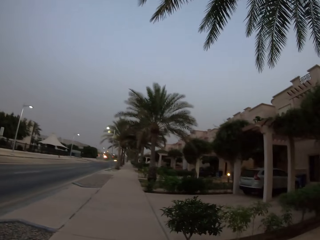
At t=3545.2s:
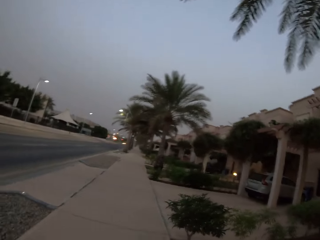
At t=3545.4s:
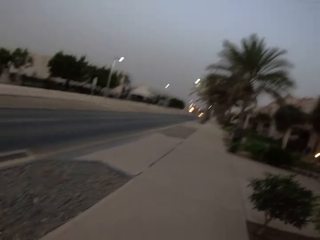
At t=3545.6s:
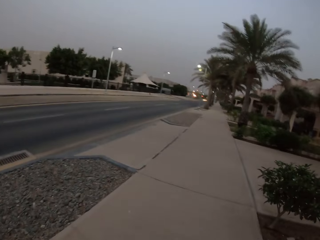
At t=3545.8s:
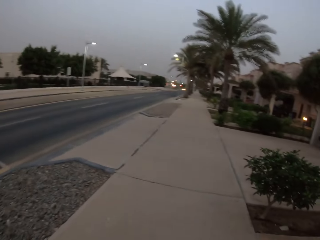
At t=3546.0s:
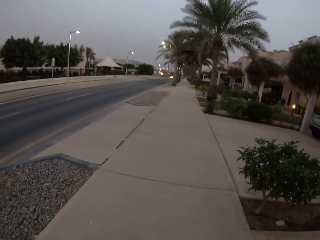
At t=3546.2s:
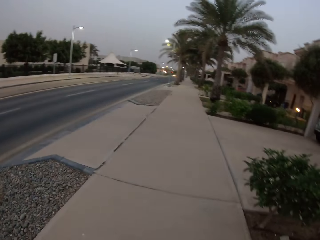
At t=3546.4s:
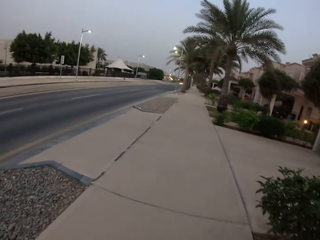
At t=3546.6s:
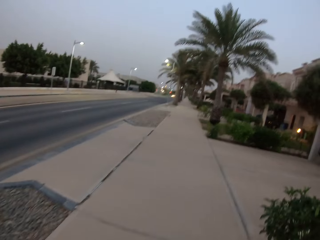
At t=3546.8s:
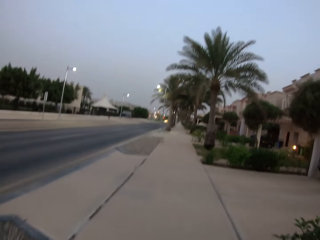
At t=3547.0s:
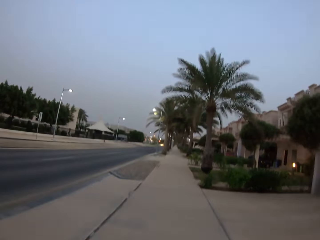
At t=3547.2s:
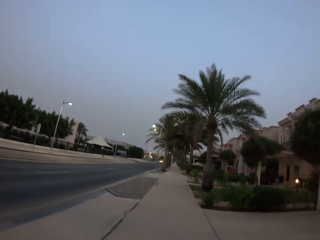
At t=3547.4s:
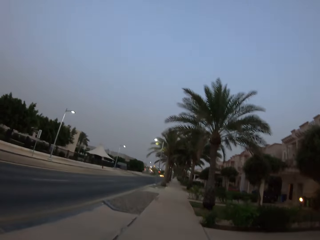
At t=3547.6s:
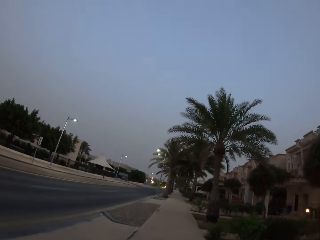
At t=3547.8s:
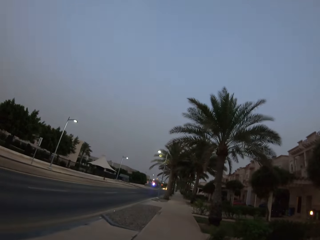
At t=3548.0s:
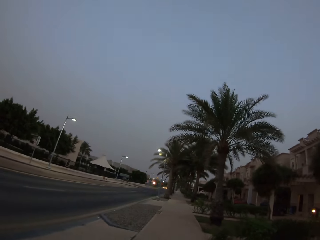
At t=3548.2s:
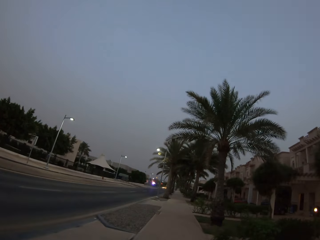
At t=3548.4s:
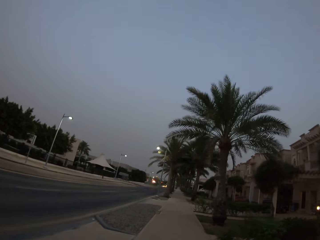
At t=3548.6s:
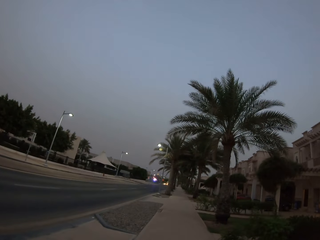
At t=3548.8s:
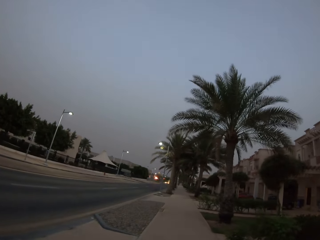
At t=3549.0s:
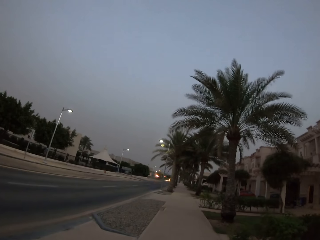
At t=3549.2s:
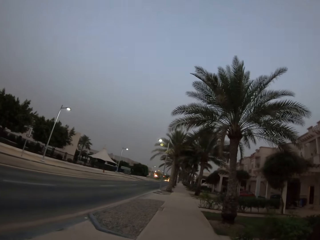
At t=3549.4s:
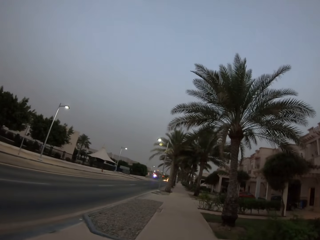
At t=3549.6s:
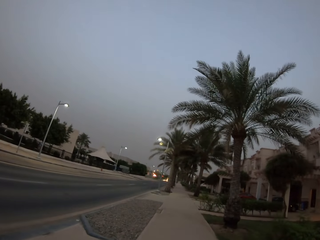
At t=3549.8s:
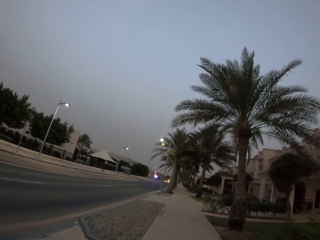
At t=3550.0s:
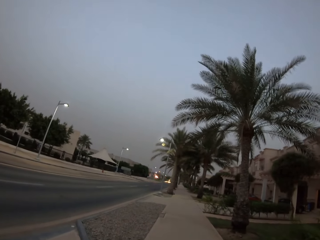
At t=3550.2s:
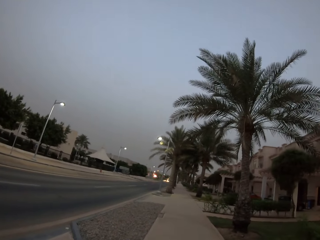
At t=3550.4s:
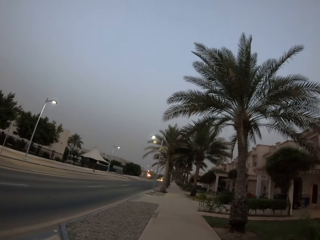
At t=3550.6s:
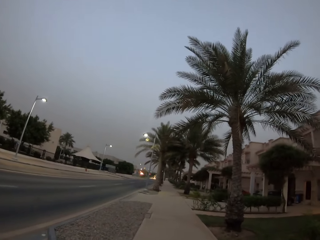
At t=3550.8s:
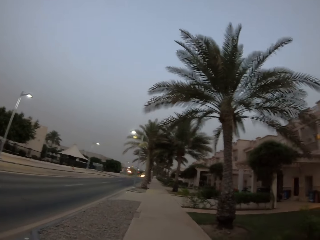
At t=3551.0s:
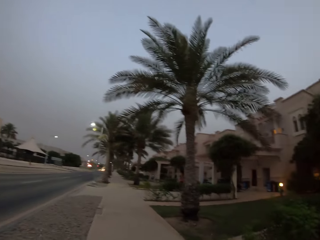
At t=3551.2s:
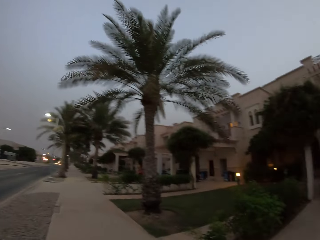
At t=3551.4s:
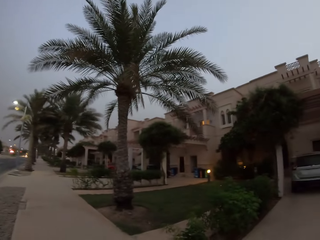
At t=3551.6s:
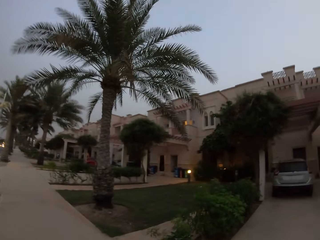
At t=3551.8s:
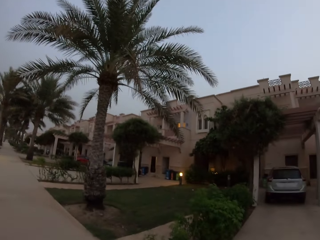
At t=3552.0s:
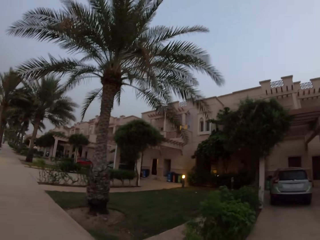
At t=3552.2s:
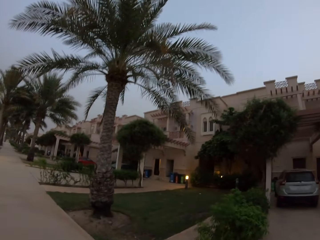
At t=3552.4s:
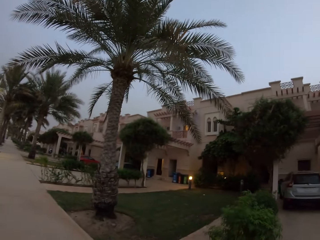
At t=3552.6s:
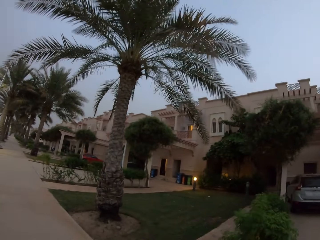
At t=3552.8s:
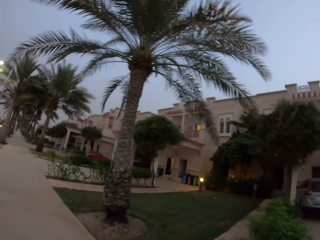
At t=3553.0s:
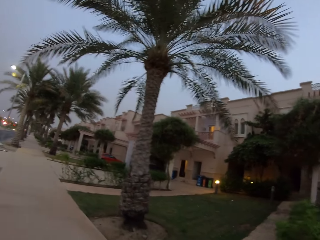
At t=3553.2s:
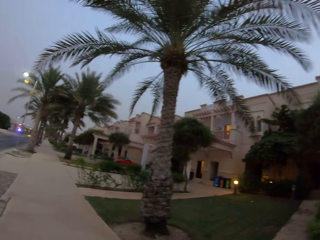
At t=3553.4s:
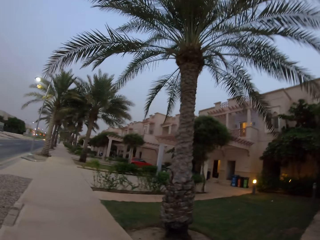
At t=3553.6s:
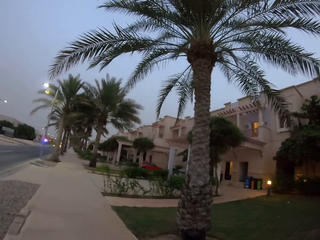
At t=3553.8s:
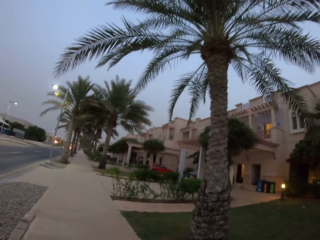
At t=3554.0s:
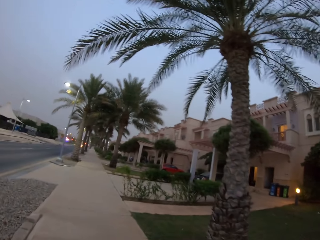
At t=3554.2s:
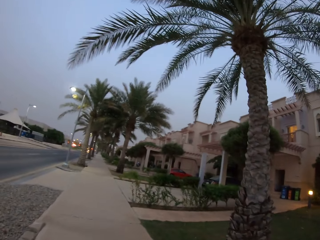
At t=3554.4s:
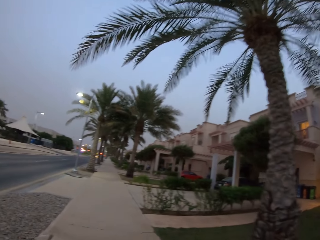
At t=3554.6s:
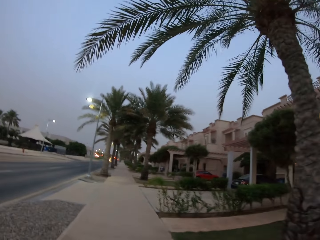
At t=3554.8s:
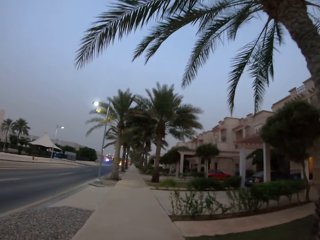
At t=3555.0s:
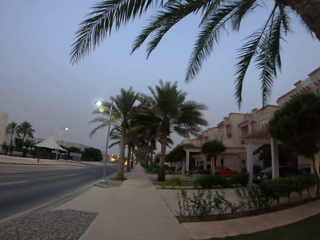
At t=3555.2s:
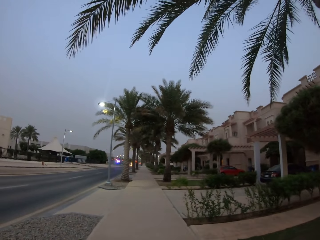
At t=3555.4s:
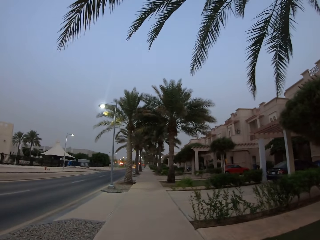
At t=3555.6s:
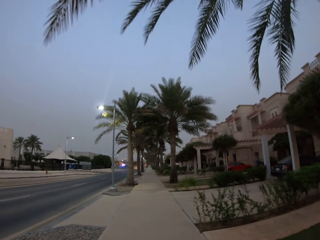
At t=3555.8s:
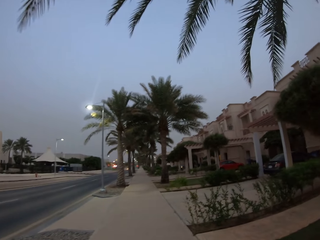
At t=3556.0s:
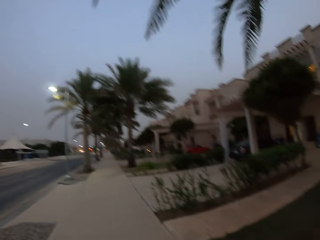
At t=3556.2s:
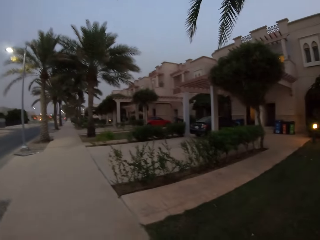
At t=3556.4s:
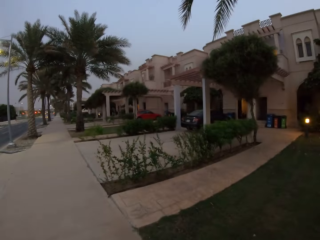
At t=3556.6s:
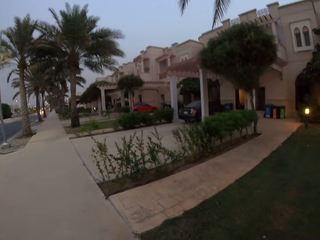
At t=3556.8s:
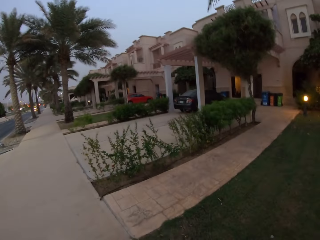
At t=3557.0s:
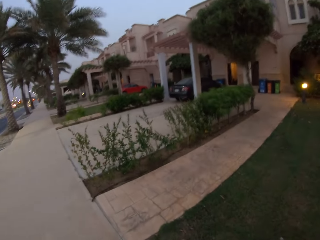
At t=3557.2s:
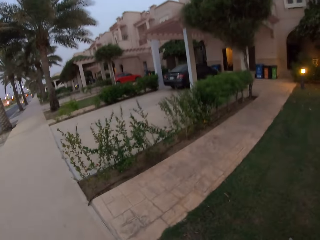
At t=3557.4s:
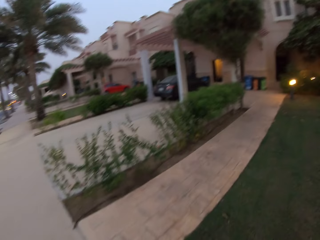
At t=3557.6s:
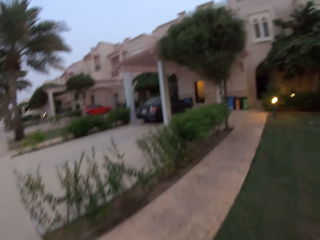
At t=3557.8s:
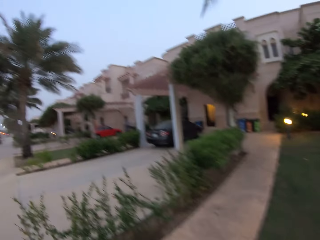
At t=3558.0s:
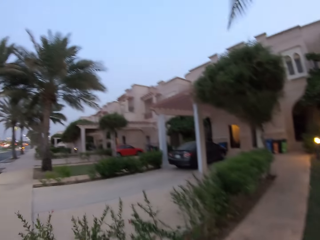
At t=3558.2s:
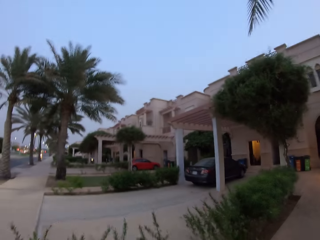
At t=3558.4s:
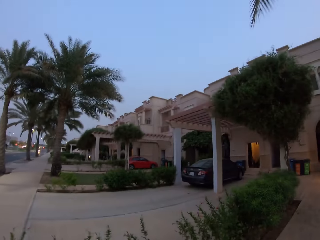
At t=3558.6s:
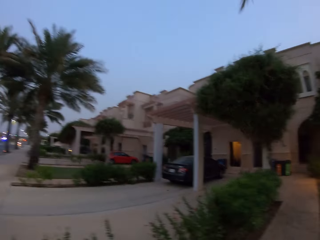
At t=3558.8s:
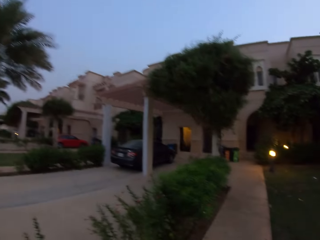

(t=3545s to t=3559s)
The camera wearer walked around. They looked around. They walked around. They looked around.

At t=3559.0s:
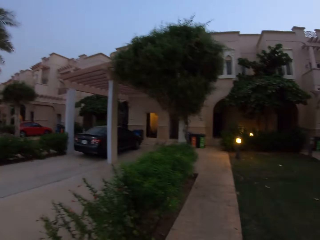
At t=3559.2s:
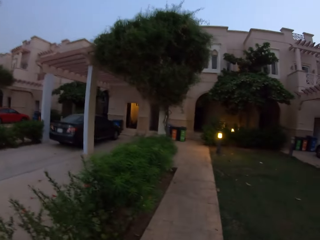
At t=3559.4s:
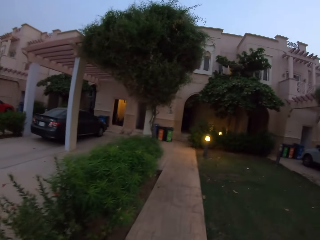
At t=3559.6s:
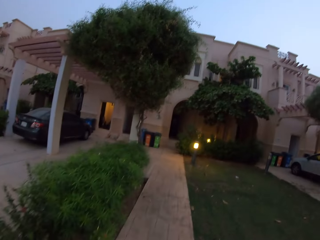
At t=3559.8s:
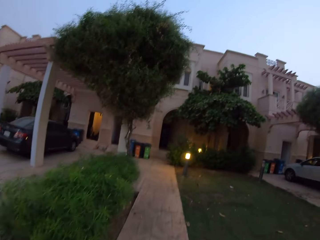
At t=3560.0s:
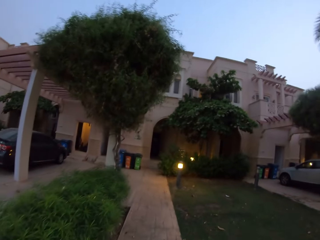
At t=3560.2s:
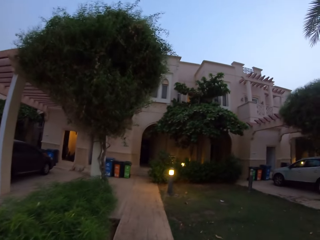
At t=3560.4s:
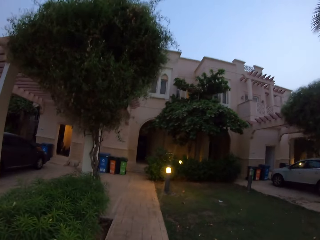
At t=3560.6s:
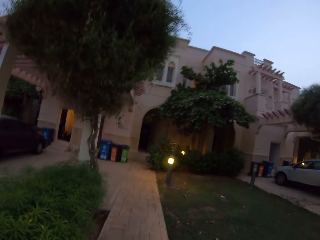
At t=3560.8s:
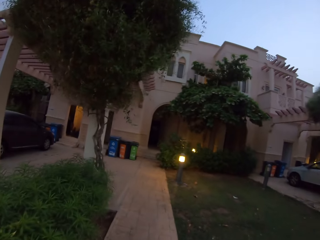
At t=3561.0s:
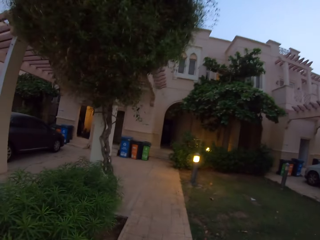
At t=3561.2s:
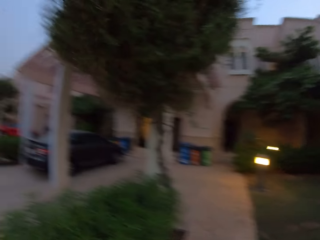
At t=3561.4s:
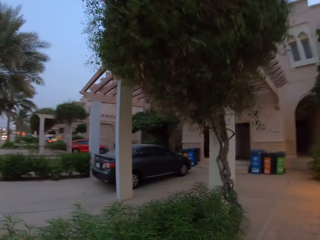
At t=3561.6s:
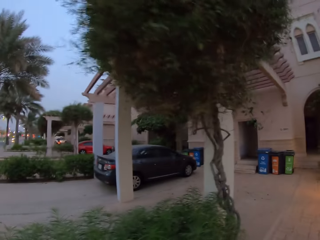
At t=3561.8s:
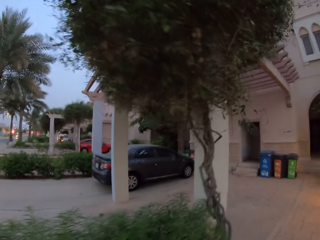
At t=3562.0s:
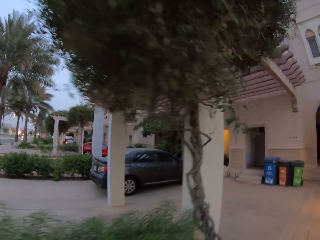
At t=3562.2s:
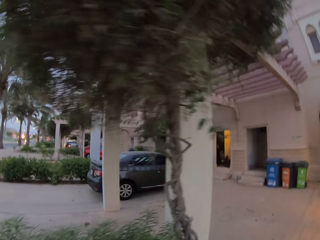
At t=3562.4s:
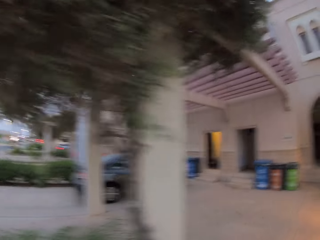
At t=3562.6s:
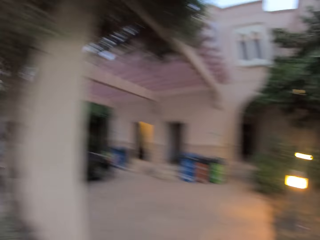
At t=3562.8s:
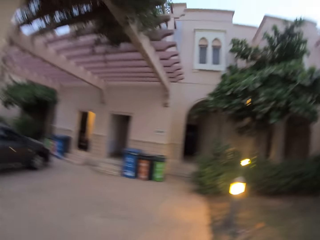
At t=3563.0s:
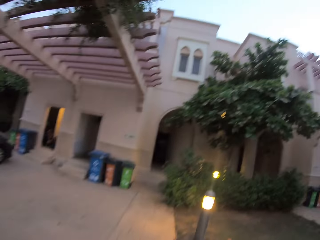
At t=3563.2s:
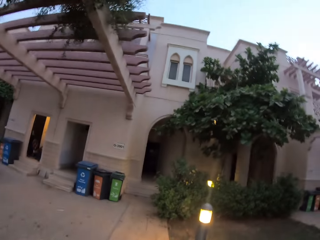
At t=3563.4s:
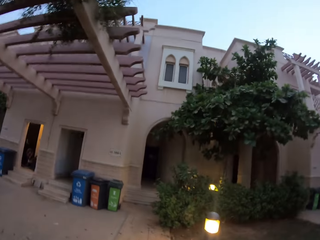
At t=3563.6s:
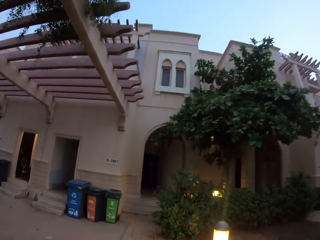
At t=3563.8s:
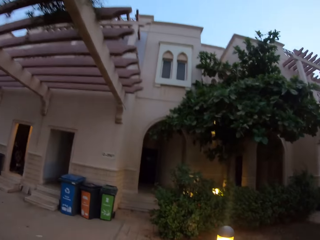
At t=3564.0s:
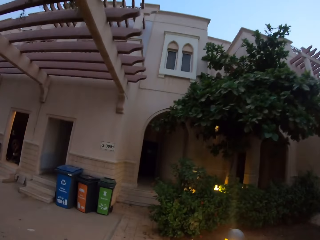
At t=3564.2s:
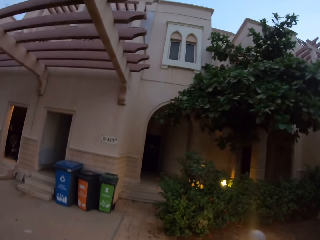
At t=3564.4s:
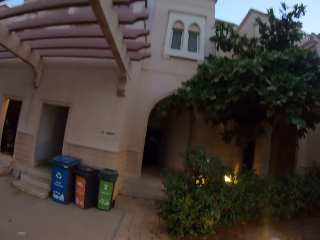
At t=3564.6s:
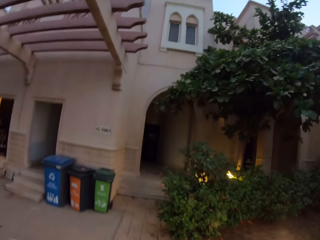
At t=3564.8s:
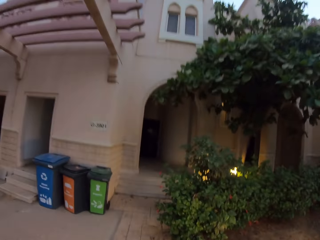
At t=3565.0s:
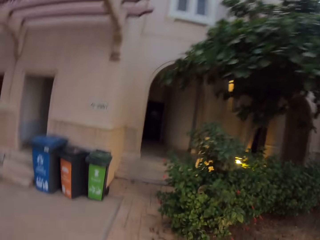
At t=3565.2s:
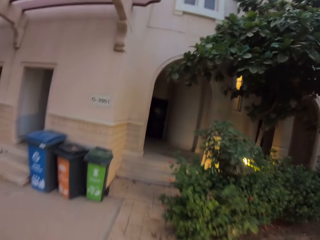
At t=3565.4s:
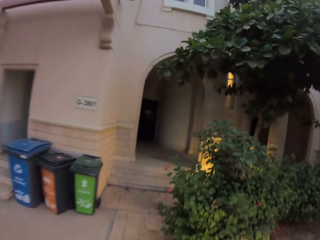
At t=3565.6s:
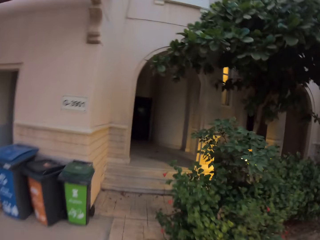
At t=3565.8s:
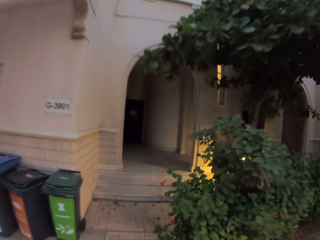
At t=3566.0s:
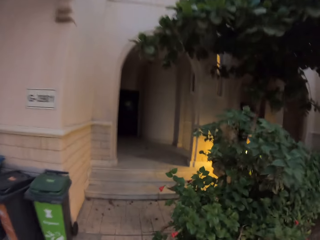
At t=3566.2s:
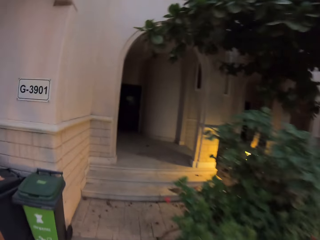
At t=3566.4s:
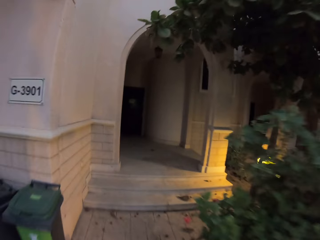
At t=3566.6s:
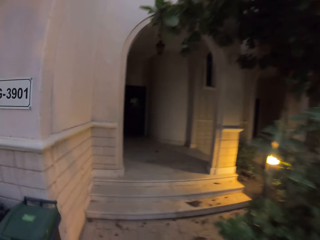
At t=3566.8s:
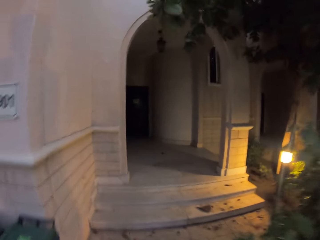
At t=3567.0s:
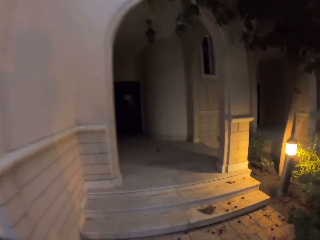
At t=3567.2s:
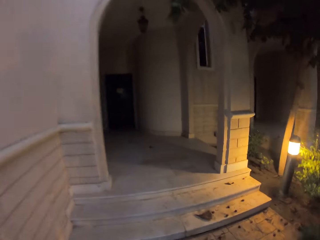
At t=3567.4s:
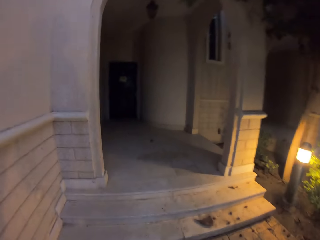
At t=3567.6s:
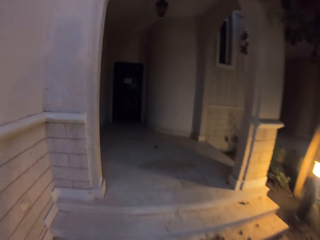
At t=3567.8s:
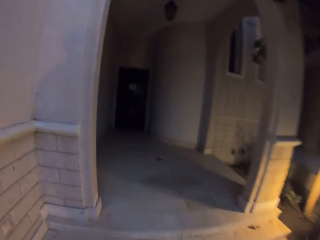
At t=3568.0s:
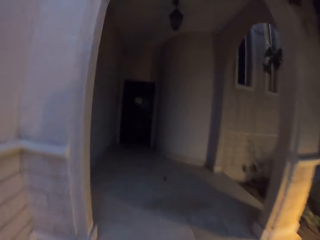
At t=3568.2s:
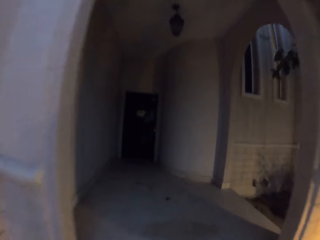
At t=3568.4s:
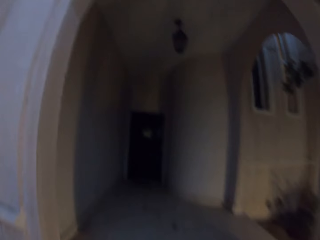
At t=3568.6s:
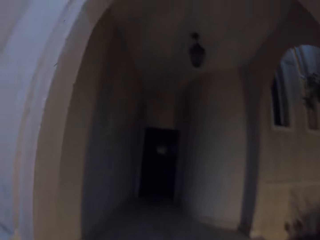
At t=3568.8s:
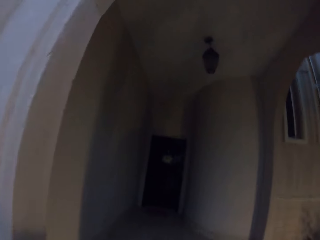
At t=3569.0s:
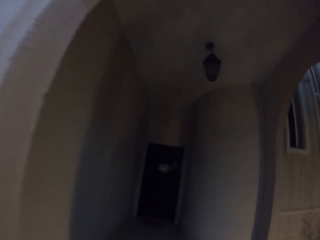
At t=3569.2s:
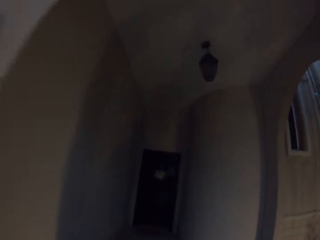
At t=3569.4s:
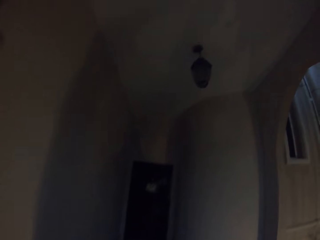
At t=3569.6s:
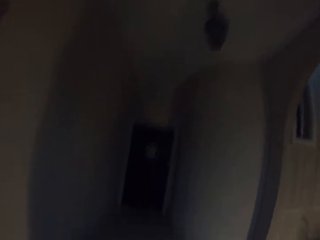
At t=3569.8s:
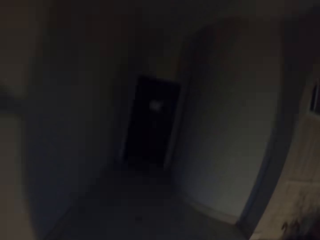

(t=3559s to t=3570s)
The camera wearer walked around. They looked around. They walked around.
